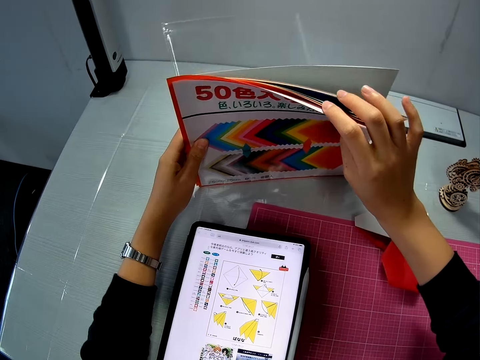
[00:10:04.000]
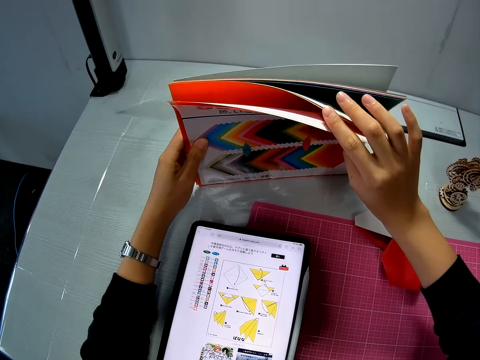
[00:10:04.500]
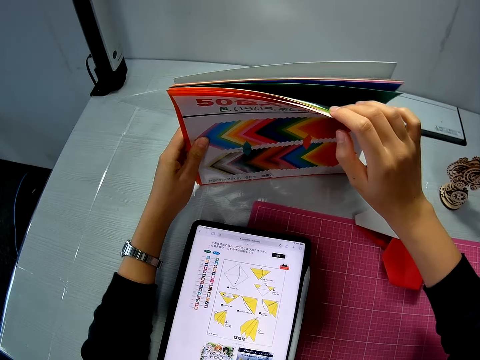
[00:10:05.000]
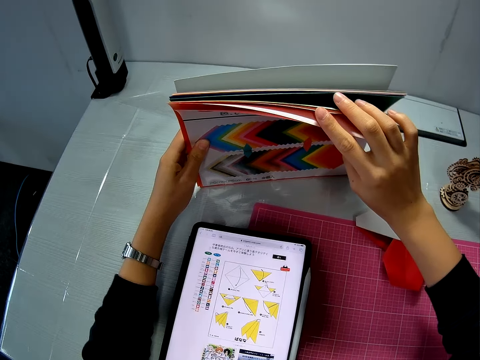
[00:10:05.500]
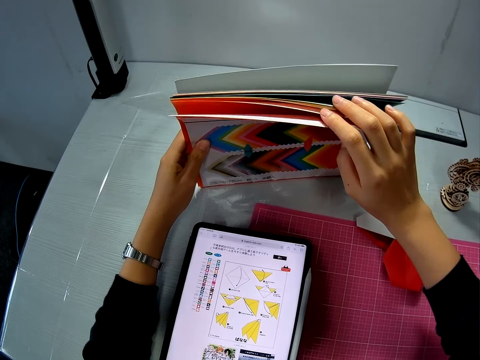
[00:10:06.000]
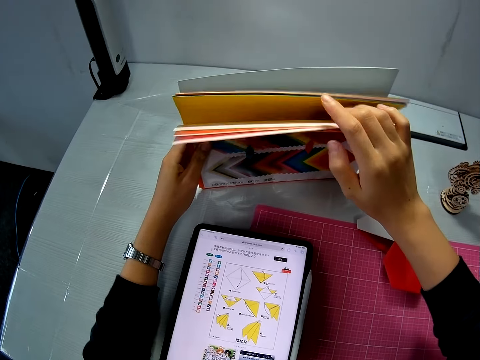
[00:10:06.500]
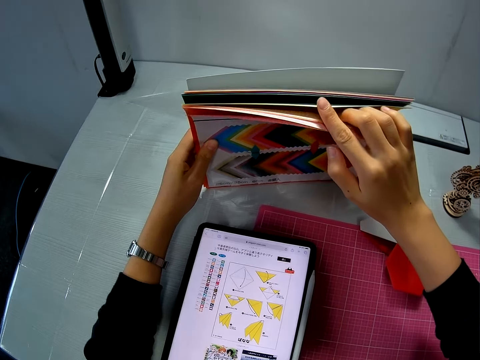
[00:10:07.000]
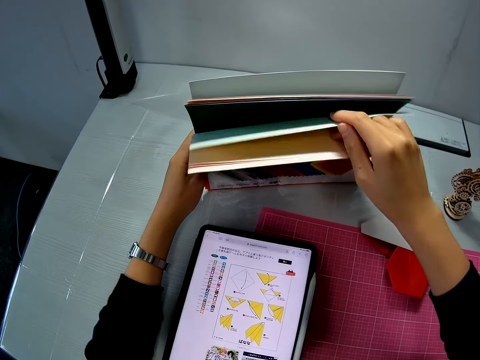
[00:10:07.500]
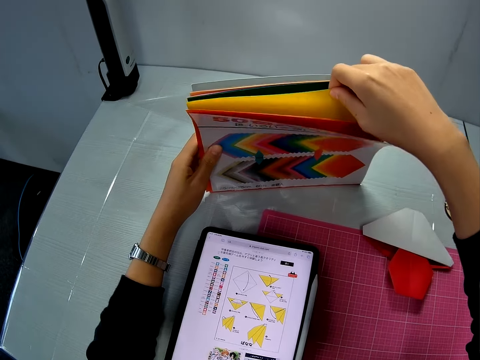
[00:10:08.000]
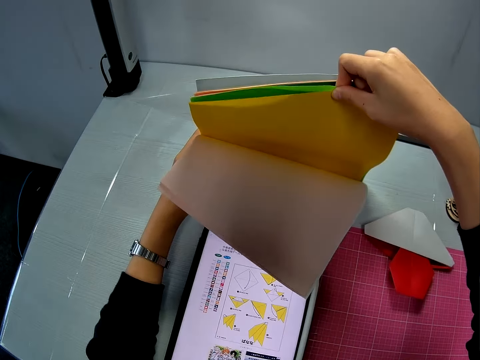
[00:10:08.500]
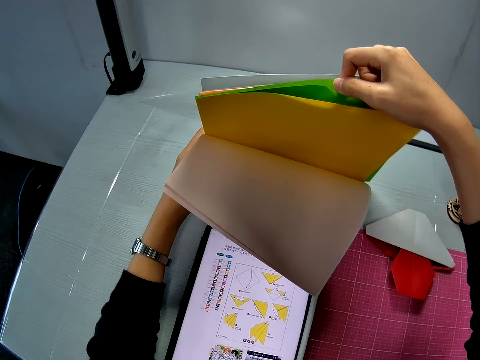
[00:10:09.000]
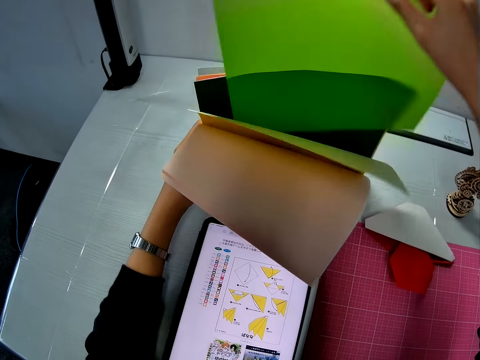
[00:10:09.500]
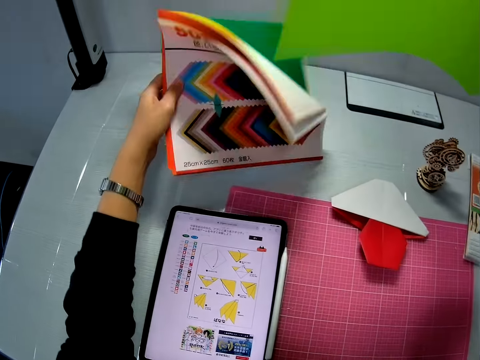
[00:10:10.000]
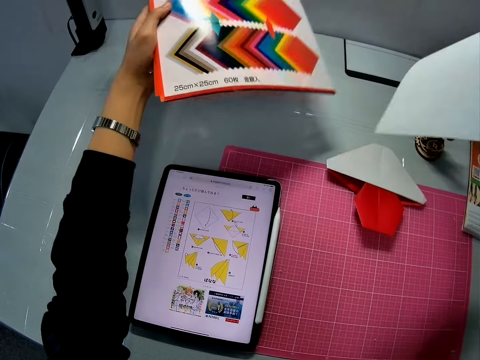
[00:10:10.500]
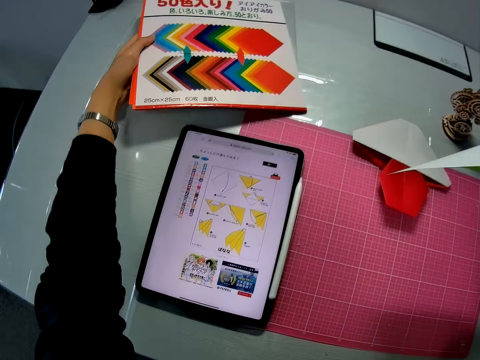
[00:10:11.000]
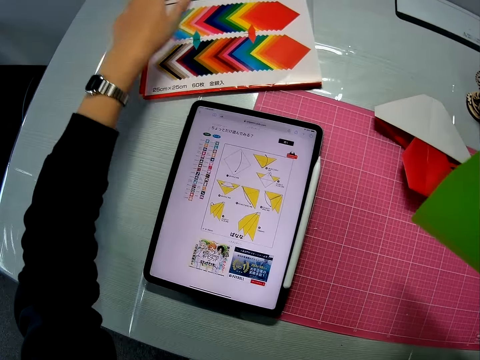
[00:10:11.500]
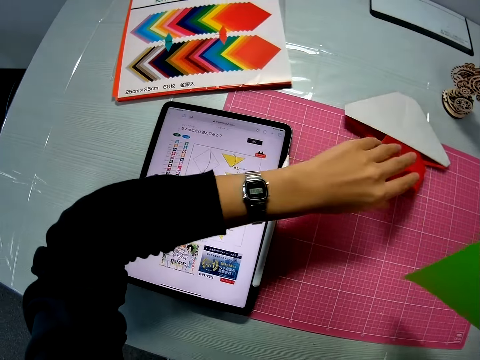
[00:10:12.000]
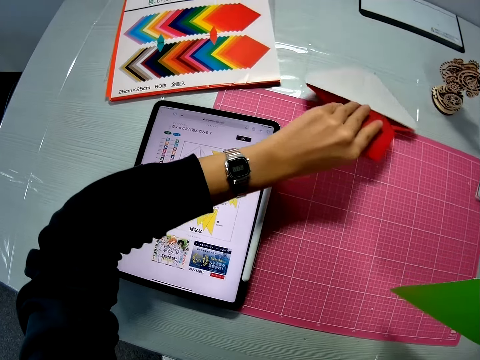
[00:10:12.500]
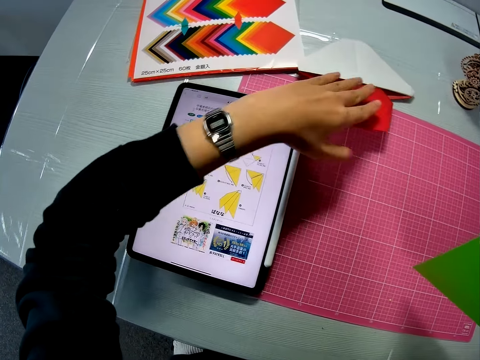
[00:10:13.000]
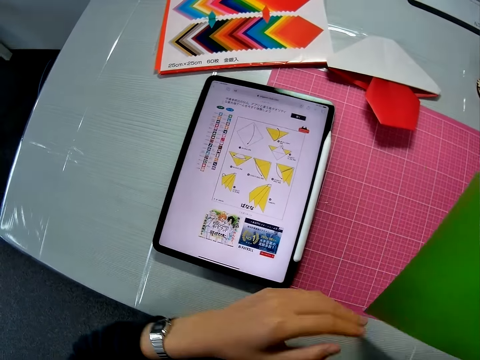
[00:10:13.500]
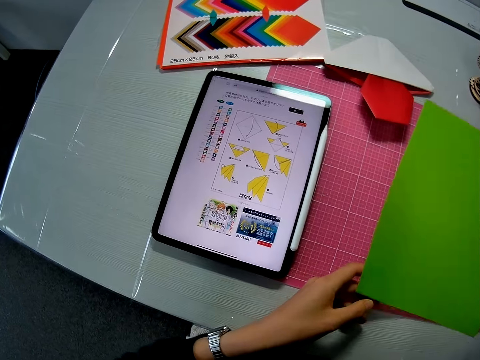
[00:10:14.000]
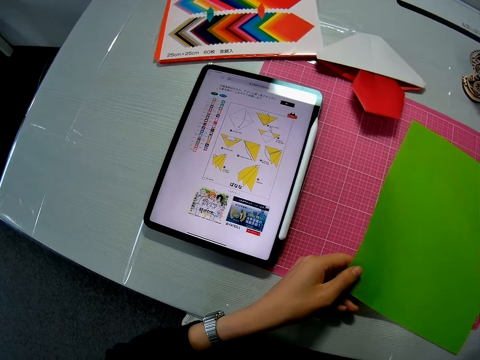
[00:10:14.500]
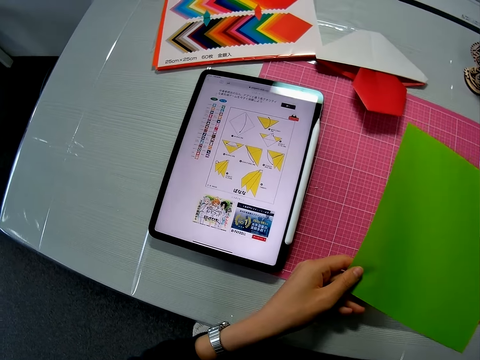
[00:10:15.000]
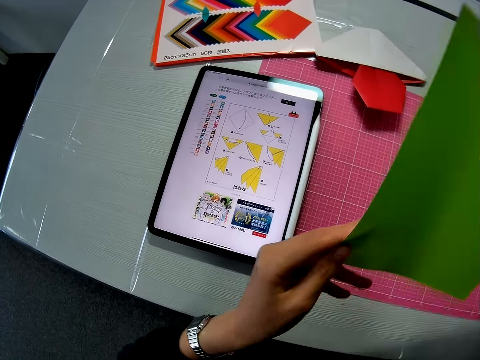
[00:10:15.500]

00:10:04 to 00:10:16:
The camera wearer checks through the papers. They choose a paper craft. They take a luminous green piece of paper from the stack. They drop the other papers on the floor. They move the folded paper on the table. They hold a red papercraft. They place down the red paper craft. They hold the green paper.

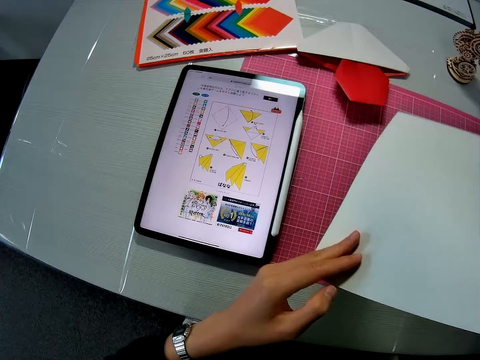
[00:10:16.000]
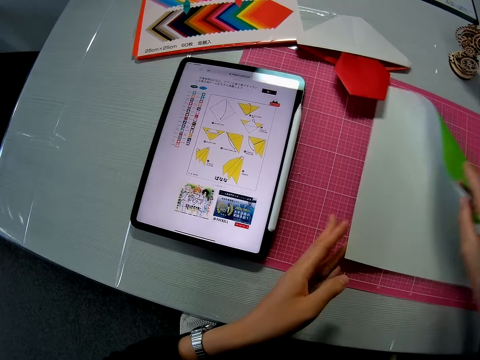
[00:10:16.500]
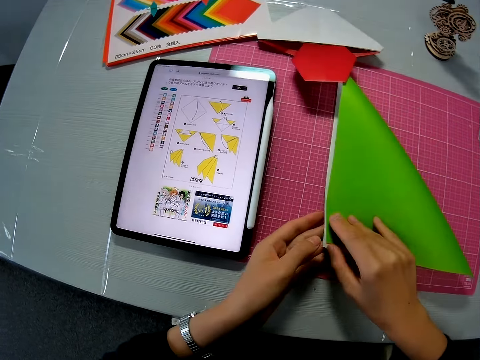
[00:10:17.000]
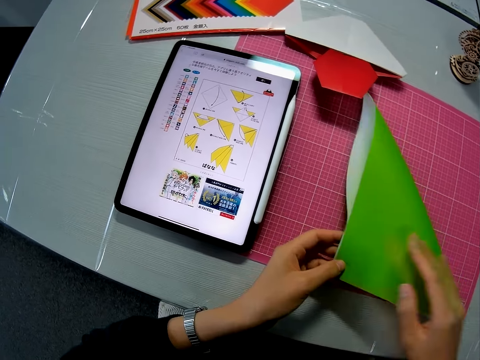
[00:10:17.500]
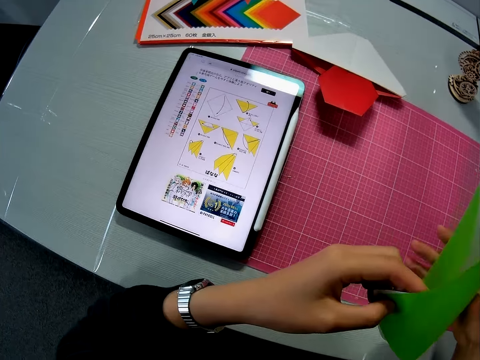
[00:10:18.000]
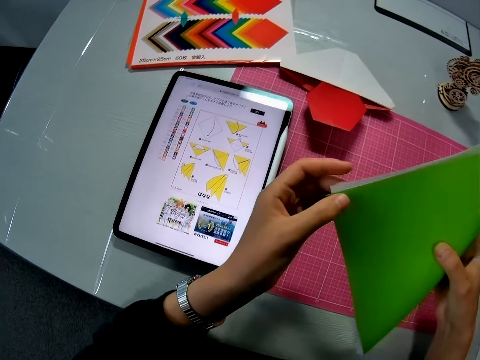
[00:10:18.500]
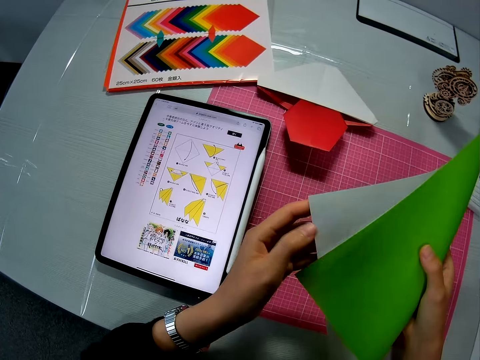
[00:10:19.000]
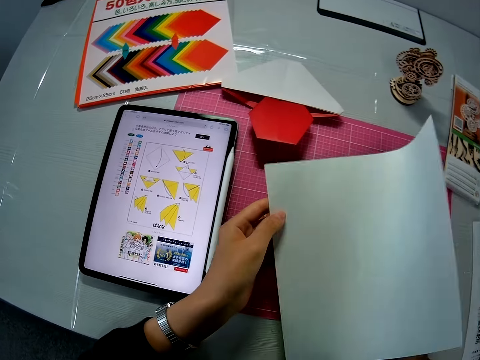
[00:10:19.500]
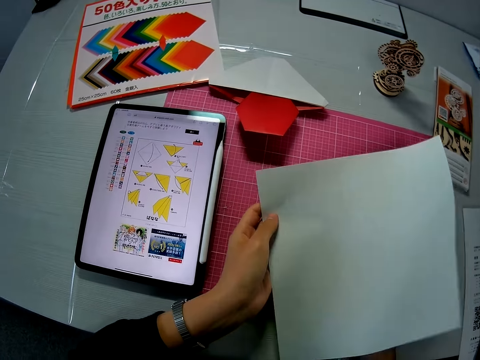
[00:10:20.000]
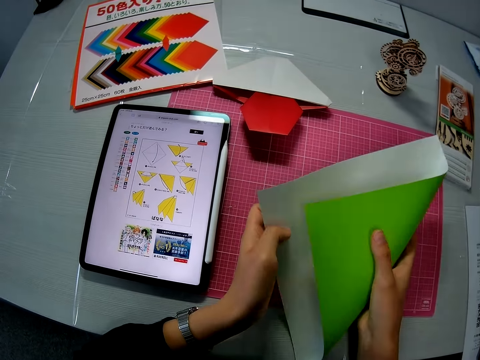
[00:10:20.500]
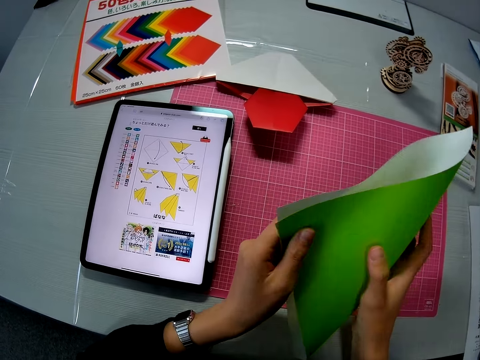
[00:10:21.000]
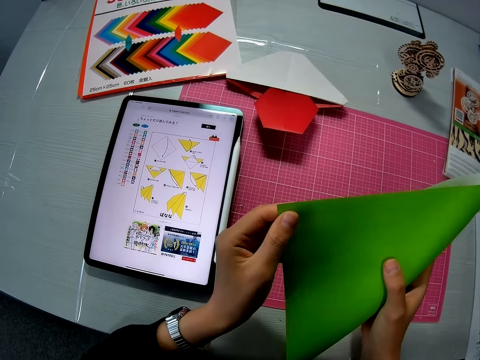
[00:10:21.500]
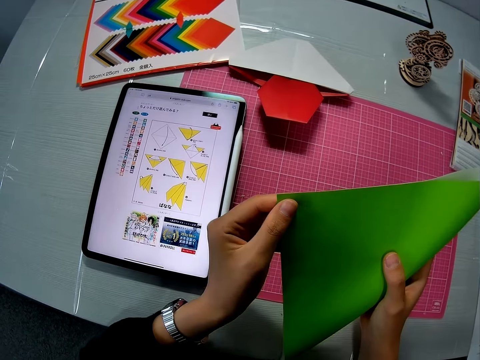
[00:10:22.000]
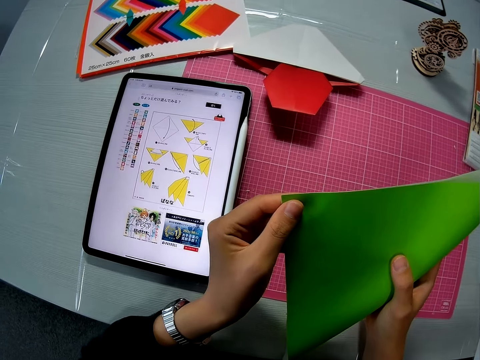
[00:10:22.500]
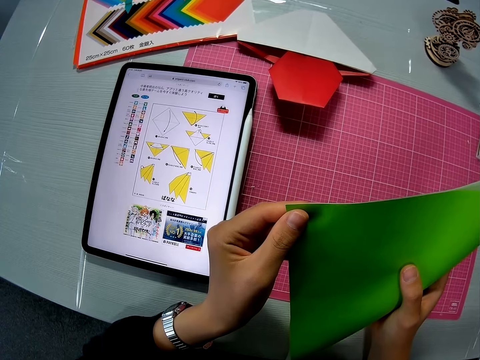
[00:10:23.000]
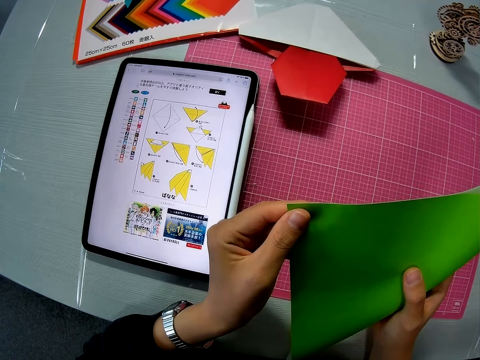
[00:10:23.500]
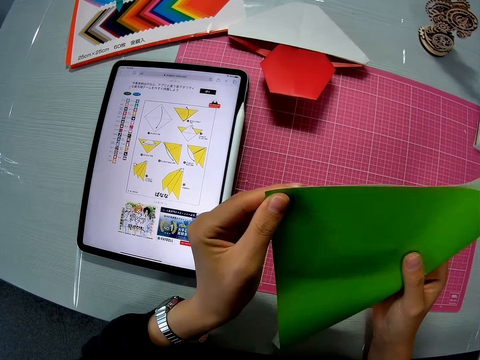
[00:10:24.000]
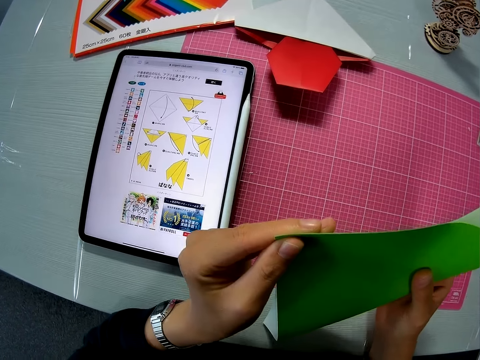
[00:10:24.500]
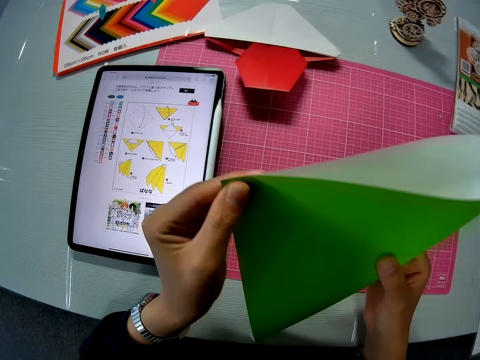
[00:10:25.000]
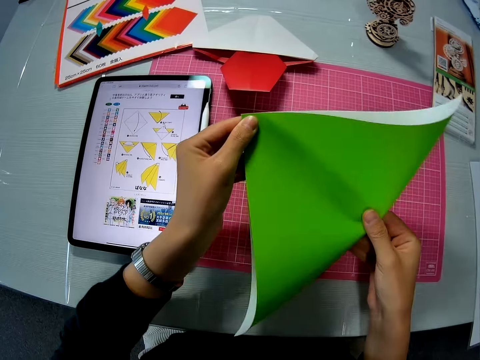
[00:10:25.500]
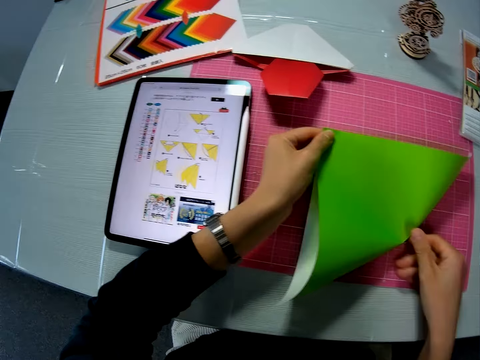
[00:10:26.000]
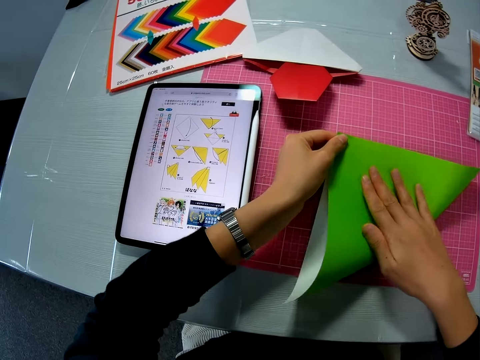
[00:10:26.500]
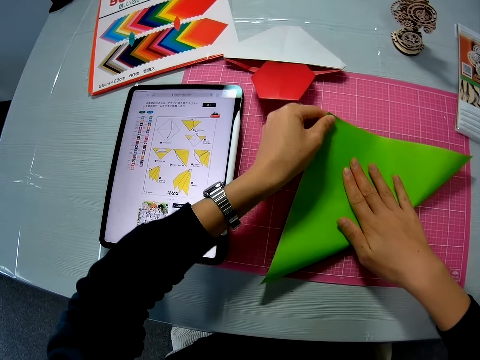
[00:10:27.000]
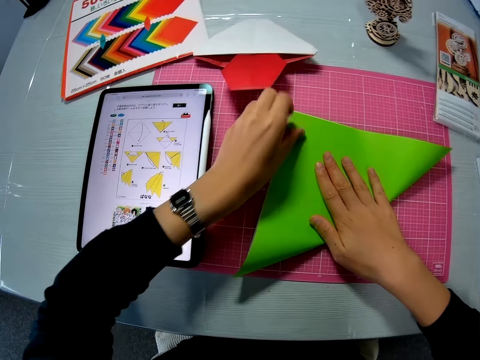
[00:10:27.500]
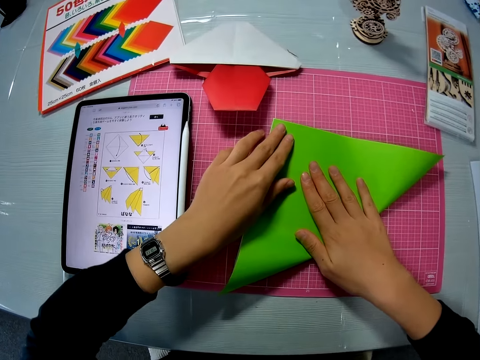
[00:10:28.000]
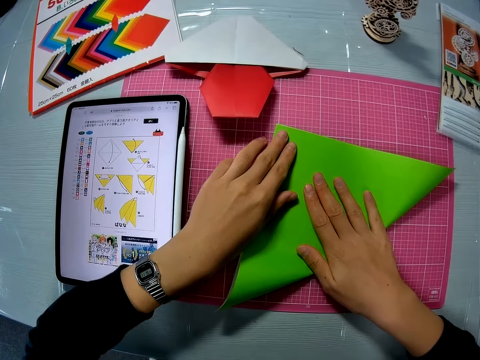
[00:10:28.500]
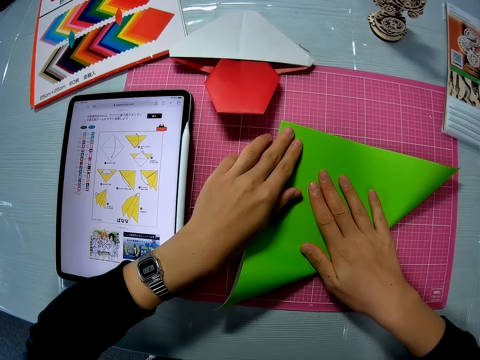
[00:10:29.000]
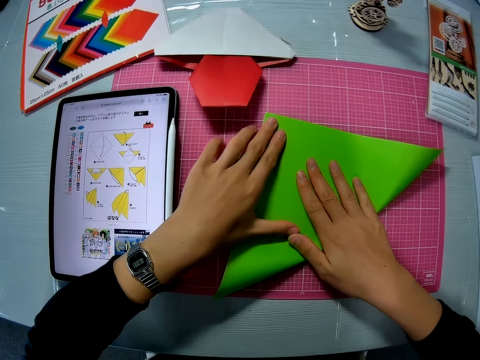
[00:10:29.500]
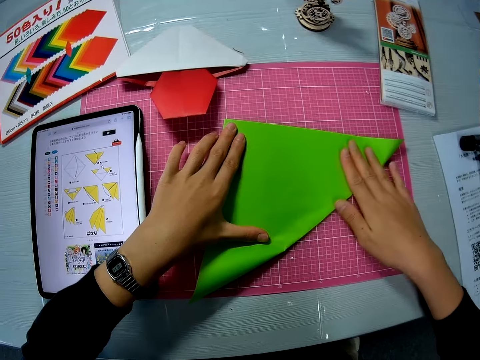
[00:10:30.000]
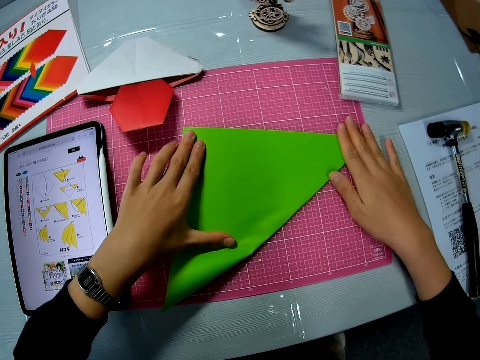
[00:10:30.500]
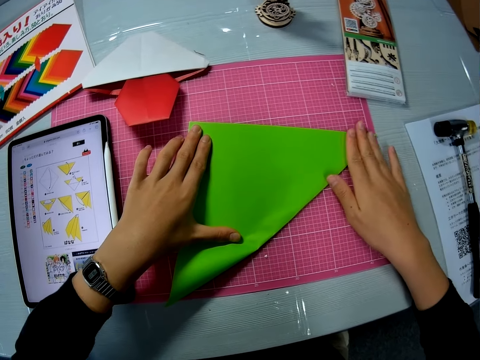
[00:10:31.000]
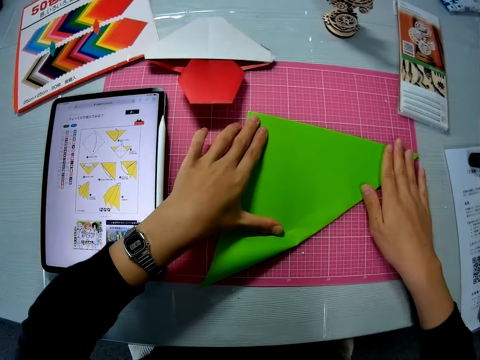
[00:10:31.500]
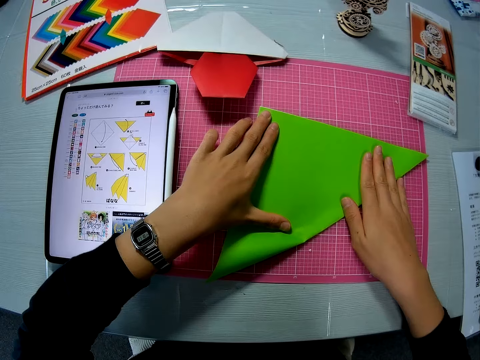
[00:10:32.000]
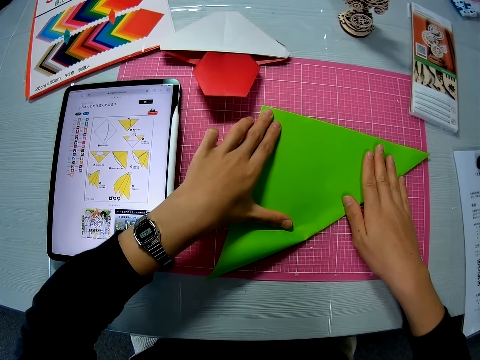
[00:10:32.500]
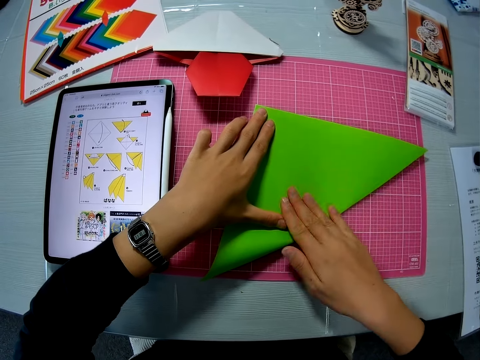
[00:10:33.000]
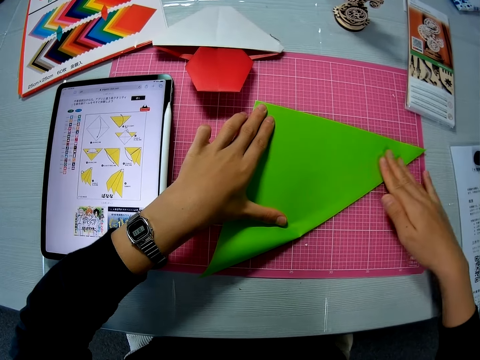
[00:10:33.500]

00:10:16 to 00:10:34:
The camera wearer turns down the paper. They fold the piece of paper. They hold up the paper. They unfold the paper. They fold the paper. They align the paper. They place down the paper craft. They align the paper.
